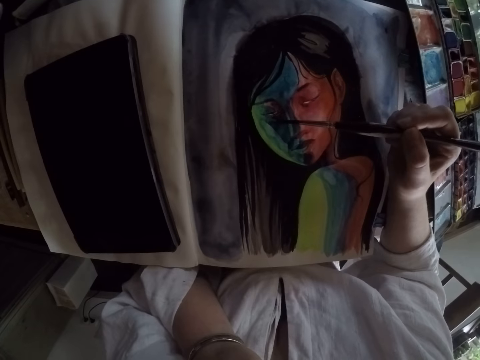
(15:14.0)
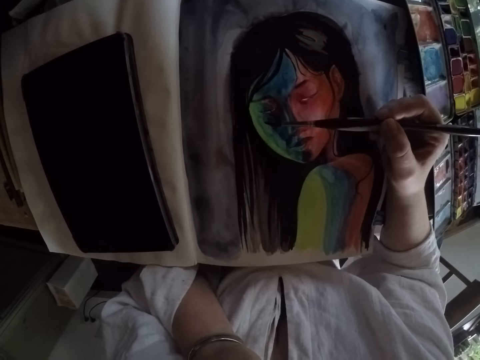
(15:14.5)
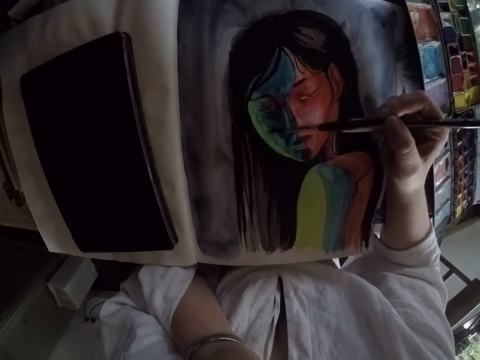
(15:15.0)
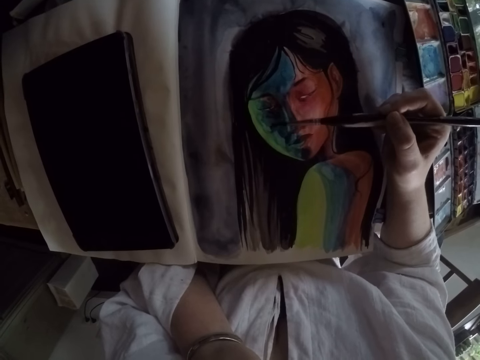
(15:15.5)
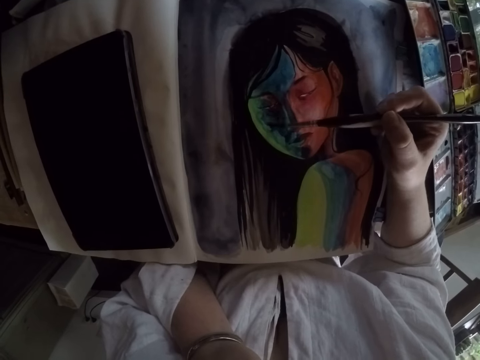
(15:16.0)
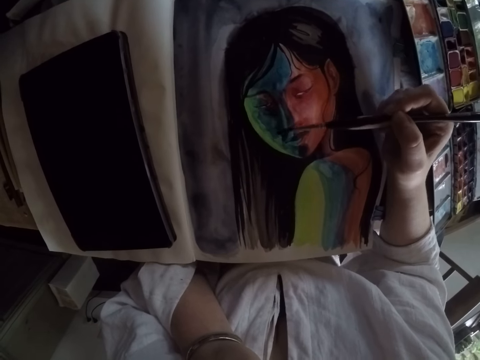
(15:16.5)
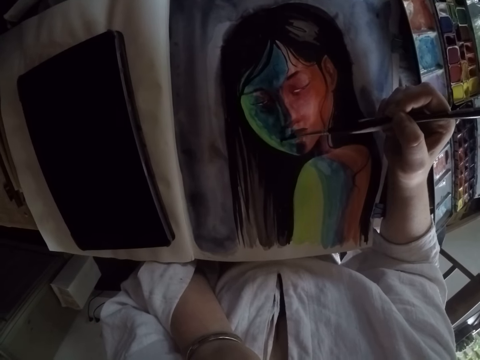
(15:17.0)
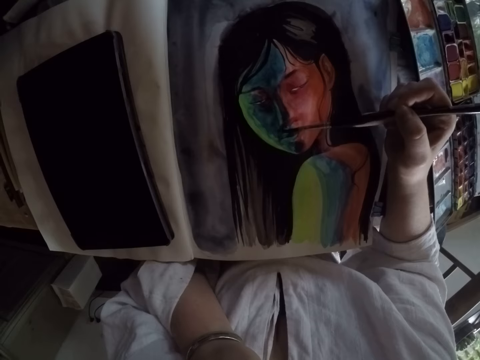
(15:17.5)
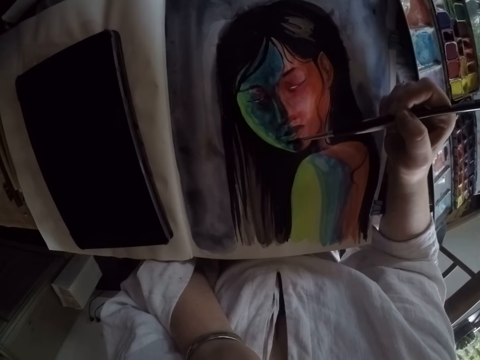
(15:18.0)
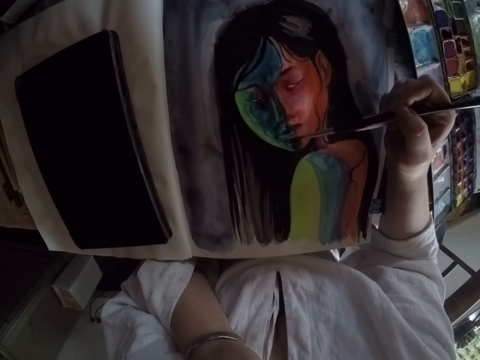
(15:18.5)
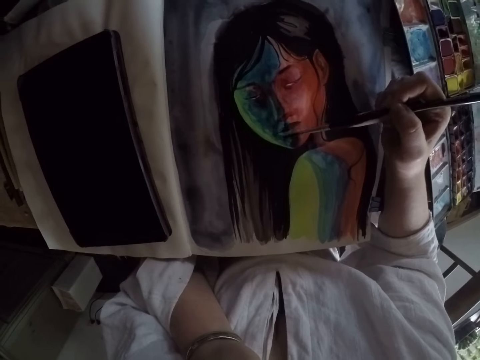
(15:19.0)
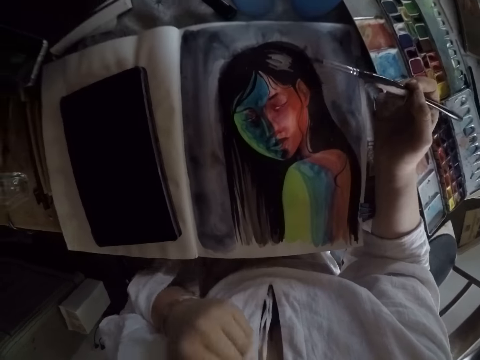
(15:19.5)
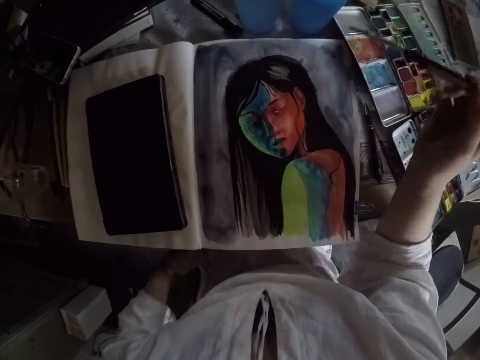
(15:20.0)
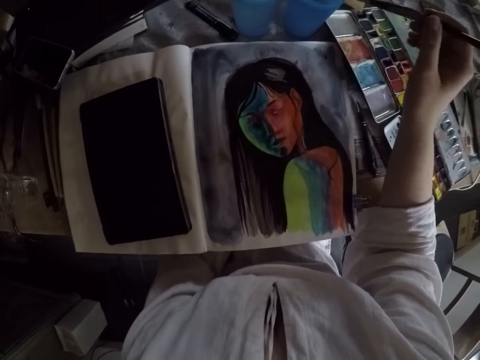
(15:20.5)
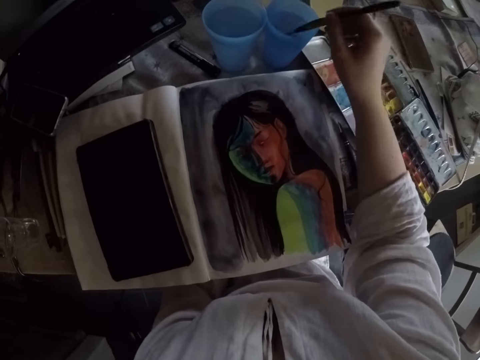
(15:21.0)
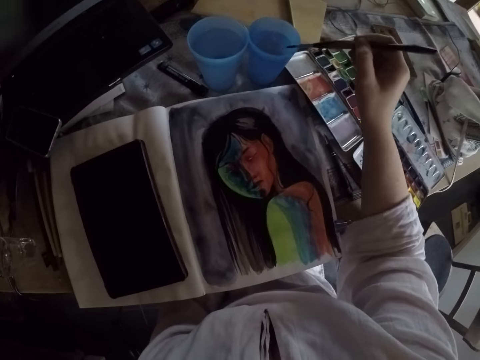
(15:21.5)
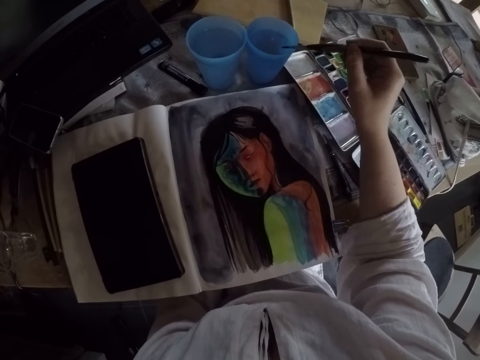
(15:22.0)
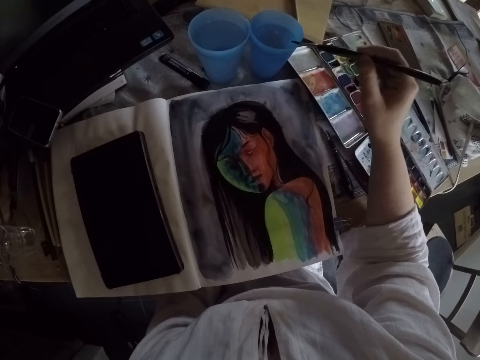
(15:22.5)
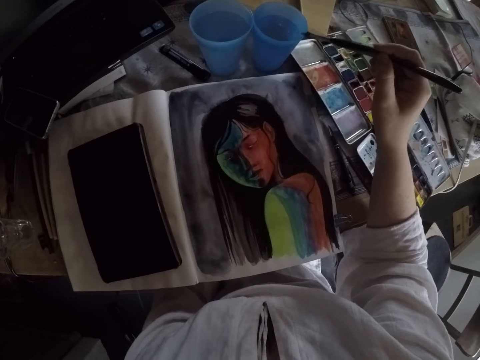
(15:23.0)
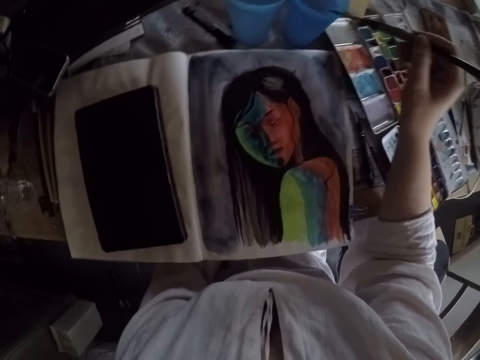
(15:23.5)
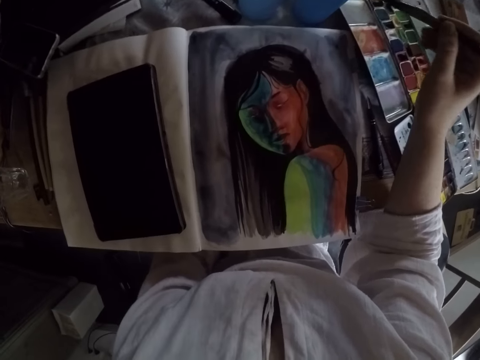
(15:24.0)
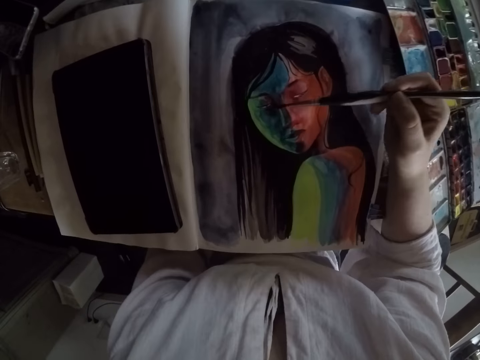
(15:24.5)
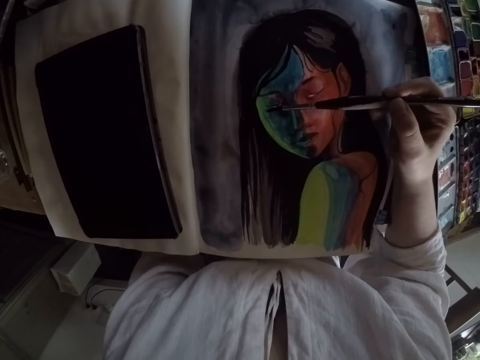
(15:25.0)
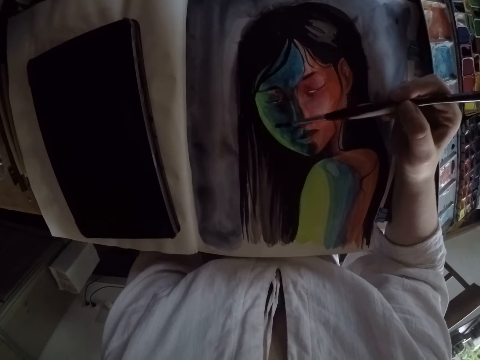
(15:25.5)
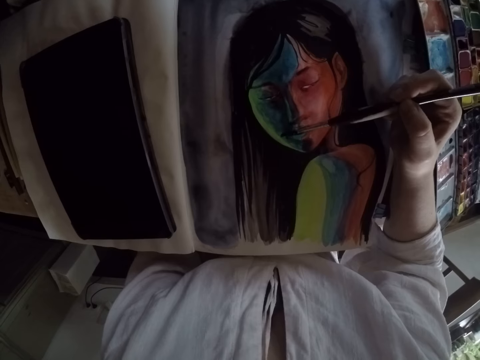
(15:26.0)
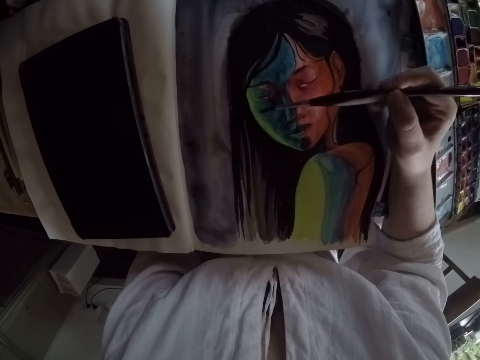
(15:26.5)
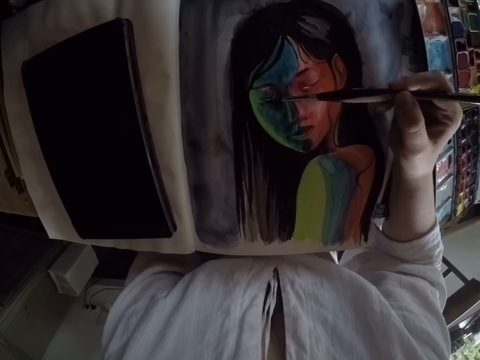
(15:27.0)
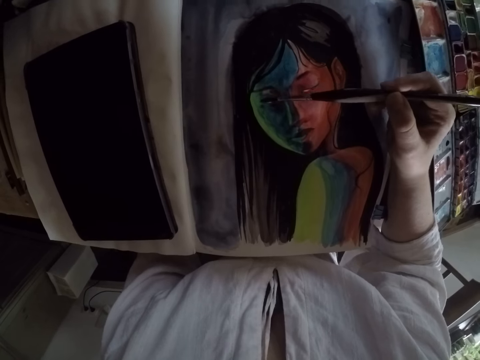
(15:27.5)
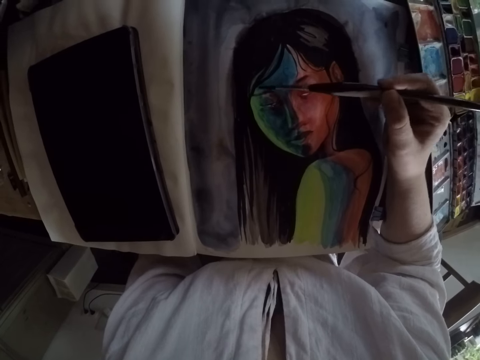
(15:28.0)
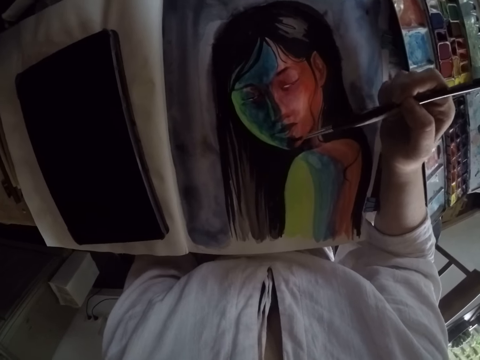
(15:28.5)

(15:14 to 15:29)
The camera wearer dips the rigger brush in the water glass. They remove excess water from the rigger brush on the edge of the water glass. They paint the drawing with the rigger brush.

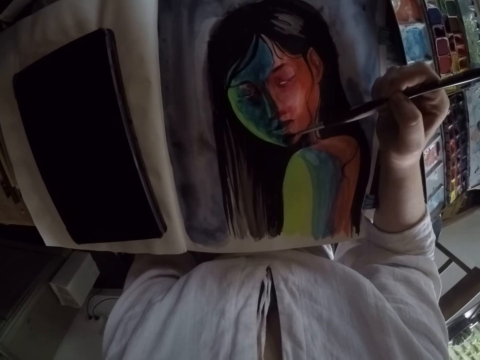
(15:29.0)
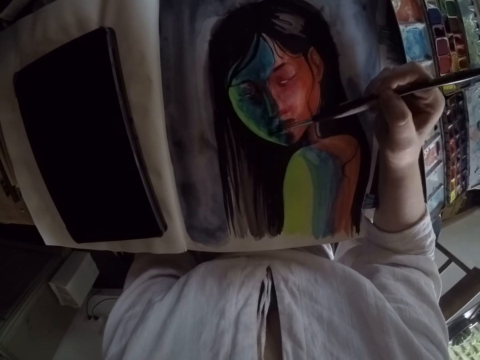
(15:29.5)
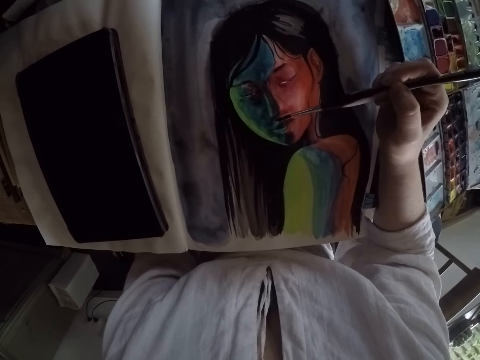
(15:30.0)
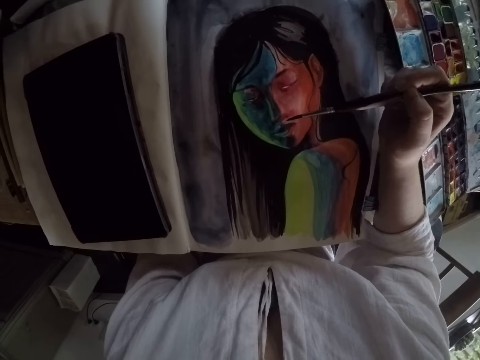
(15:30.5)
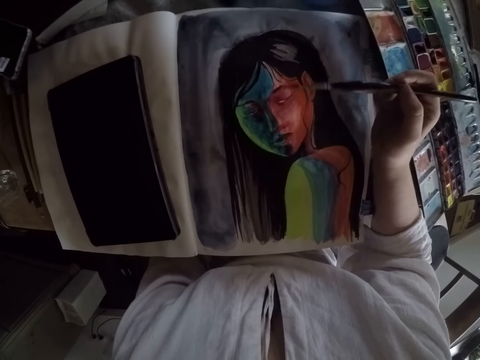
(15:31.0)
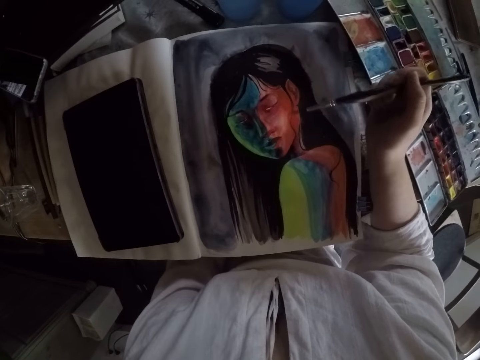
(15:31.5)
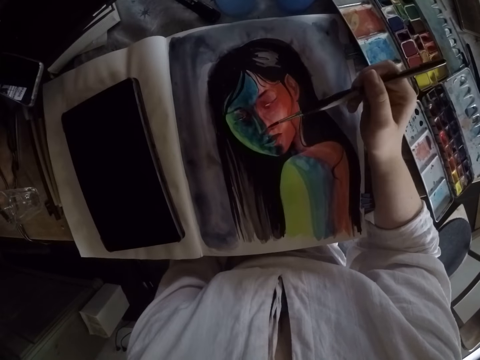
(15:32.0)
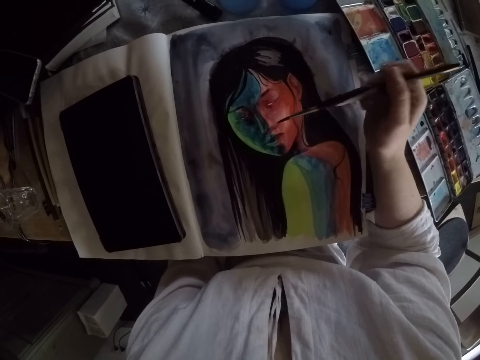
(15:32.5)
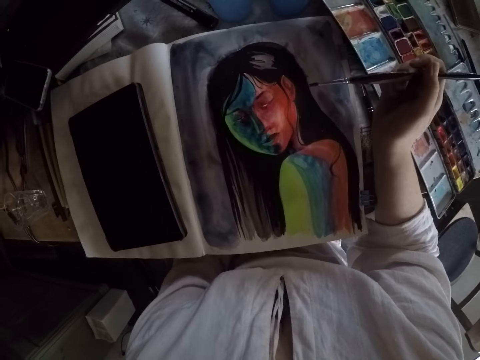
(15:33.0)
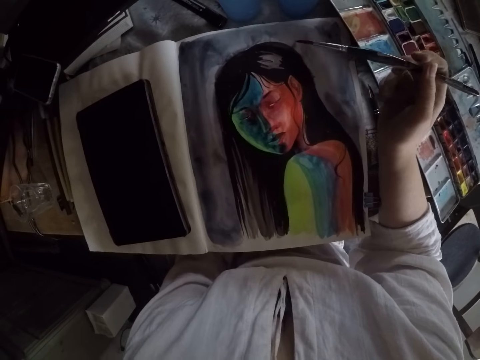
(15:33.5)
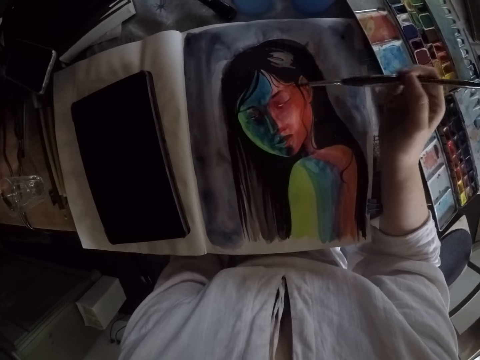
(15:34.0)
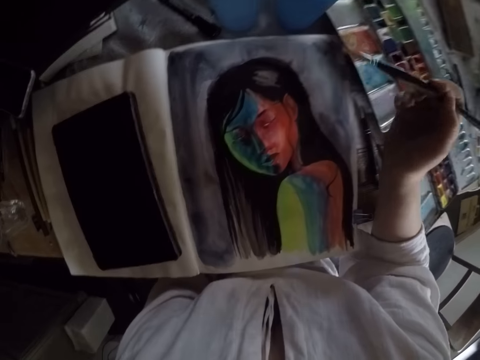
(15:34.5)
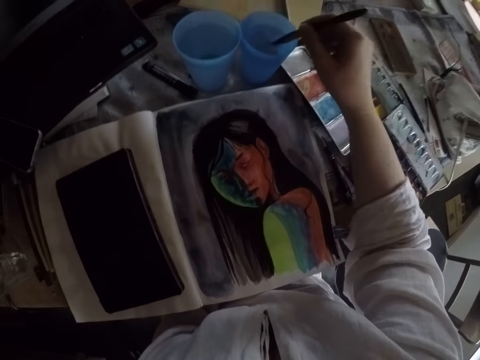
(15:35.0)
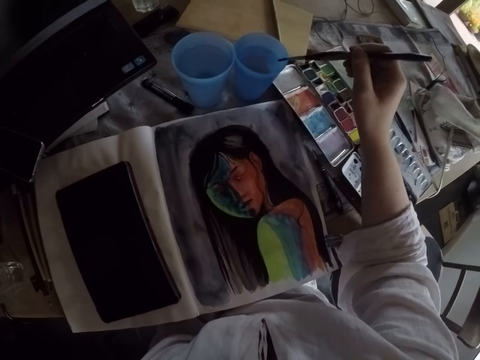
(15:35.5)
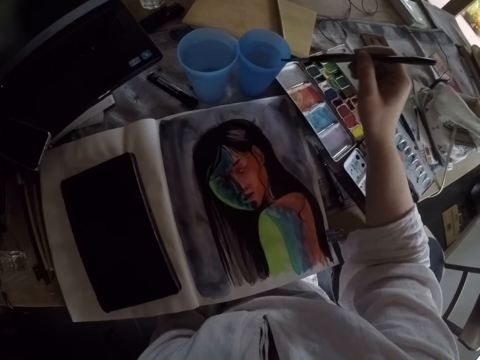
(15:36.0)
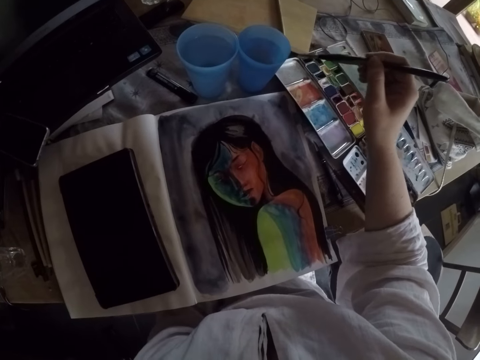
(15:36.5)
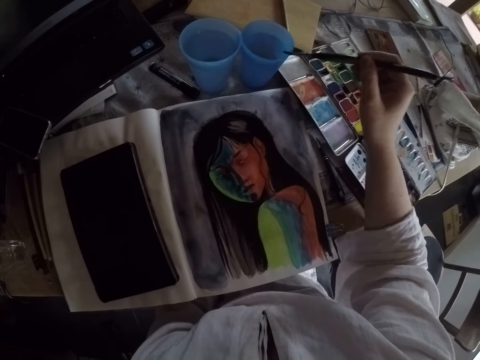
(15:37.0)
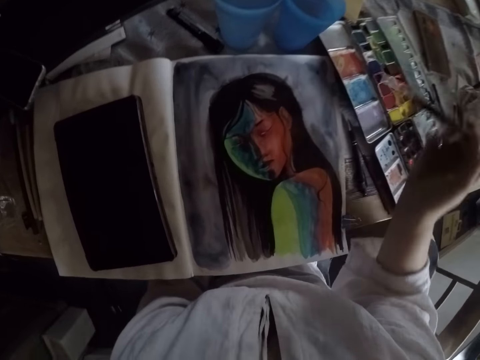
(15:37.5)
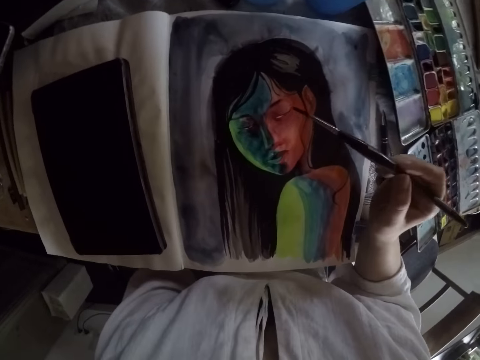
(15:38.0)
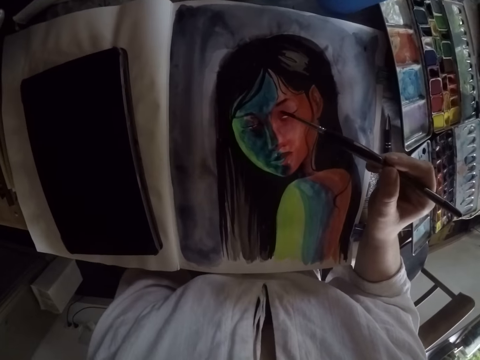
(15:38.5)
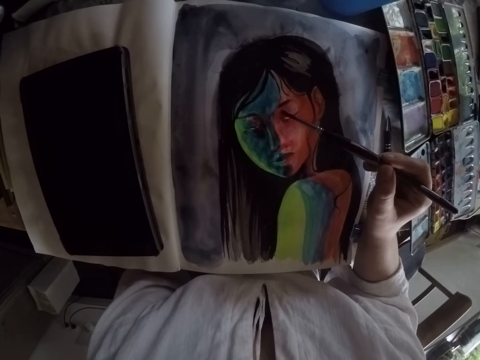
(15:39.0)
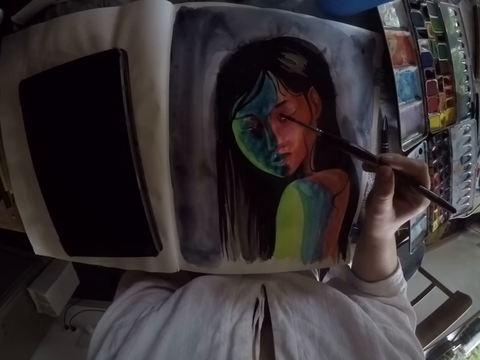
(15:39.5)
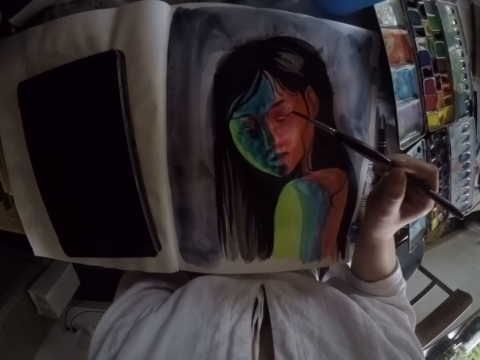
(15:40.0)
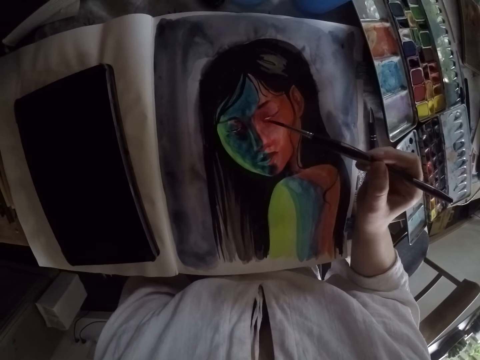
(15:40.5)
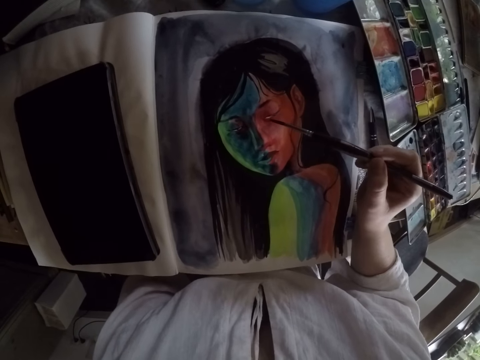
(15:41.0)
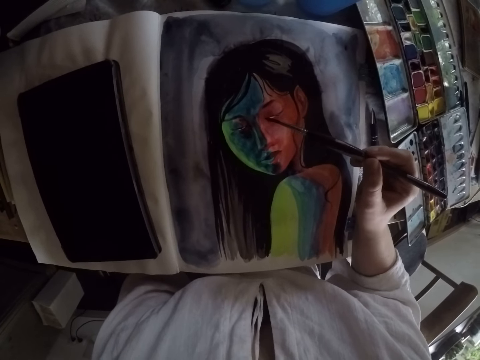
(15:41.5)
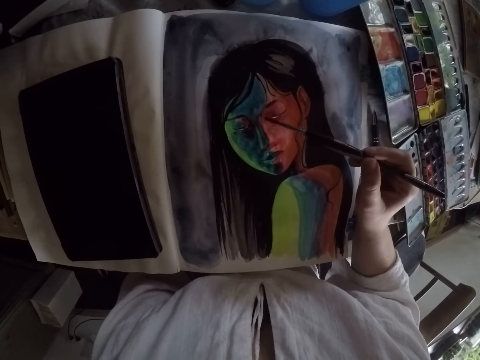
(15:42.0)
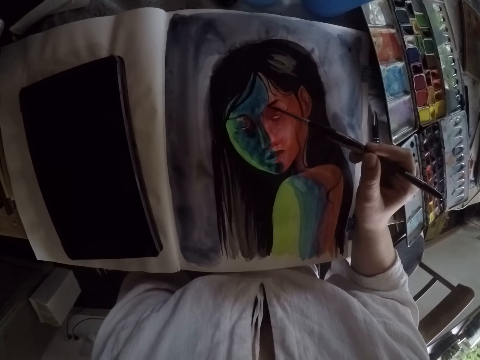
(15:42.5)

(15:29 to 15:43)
The camera wearer dips the rigger brush in the water glass. They remove excess water from the rigger brush on the edge of the water glass. They paint the drawing with the rigger brush.
